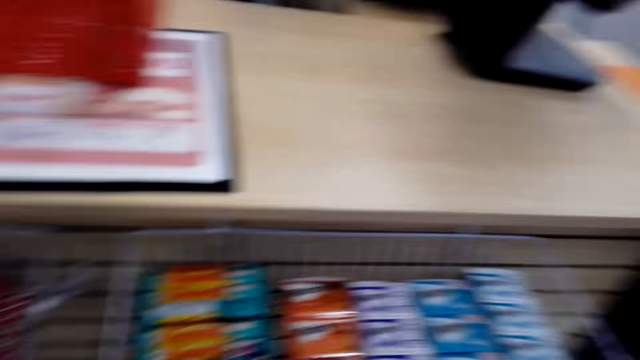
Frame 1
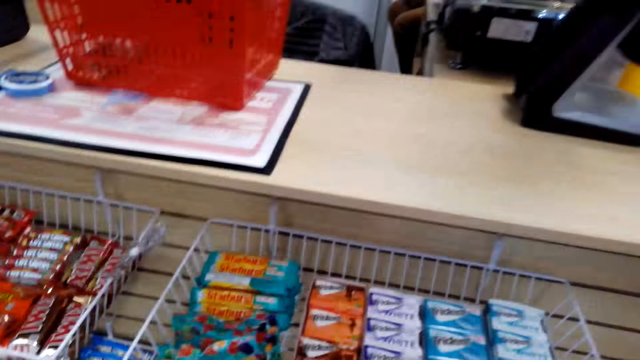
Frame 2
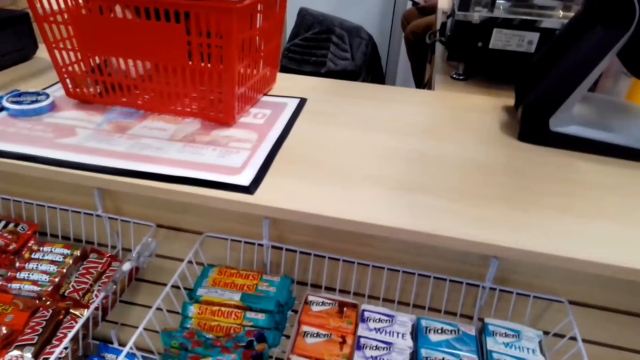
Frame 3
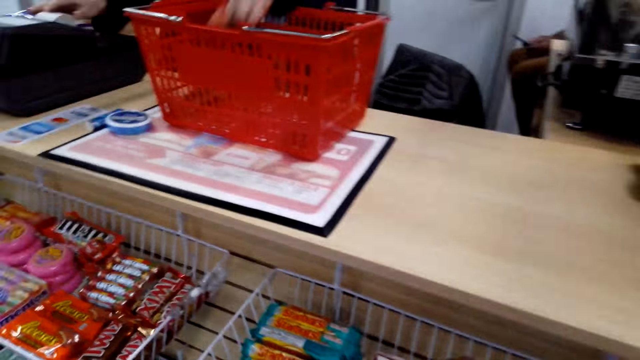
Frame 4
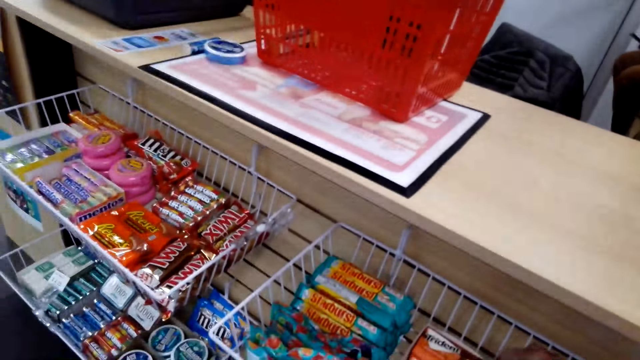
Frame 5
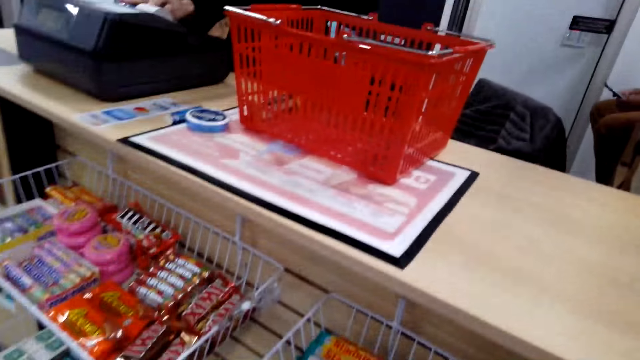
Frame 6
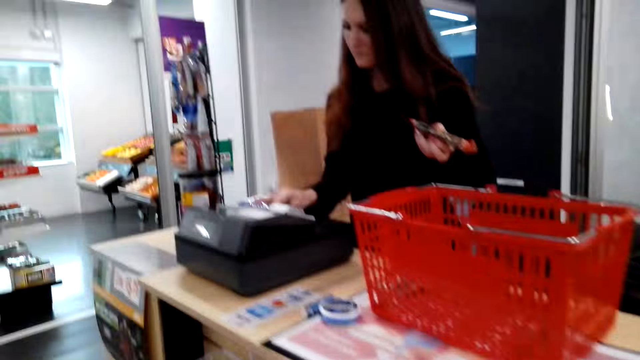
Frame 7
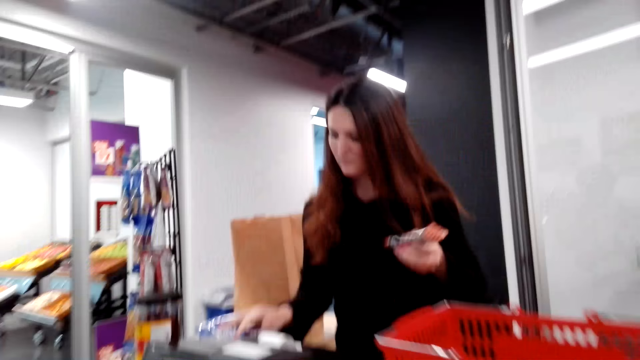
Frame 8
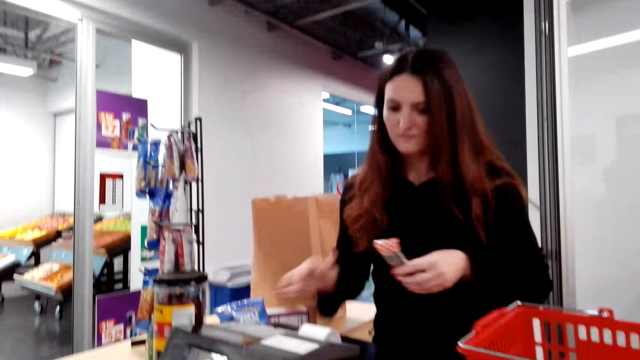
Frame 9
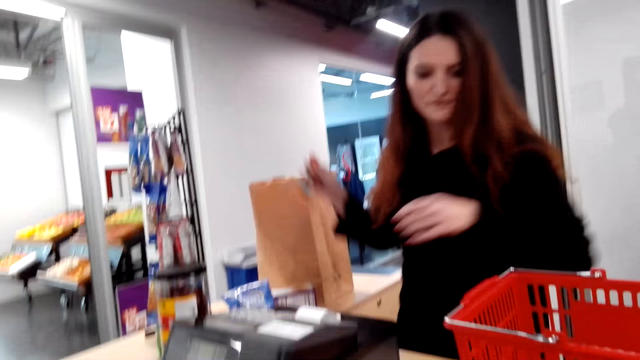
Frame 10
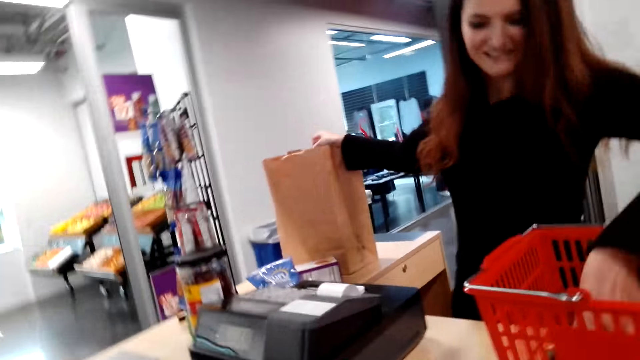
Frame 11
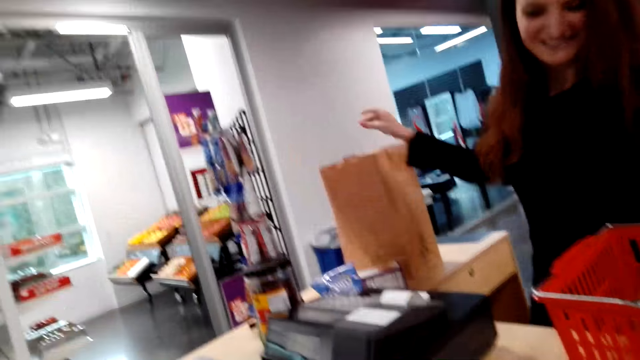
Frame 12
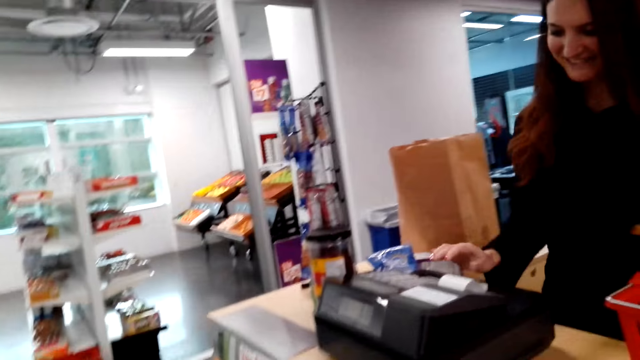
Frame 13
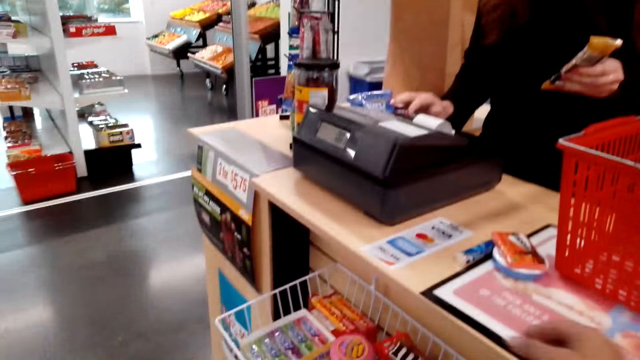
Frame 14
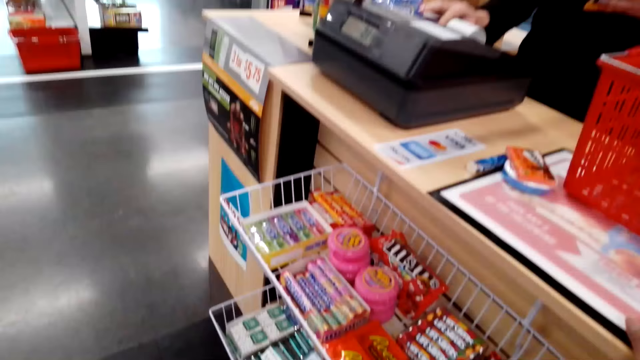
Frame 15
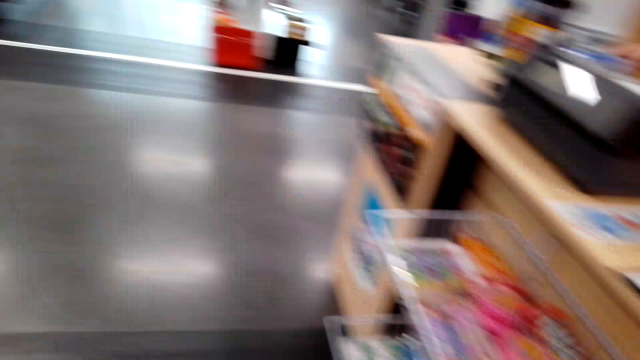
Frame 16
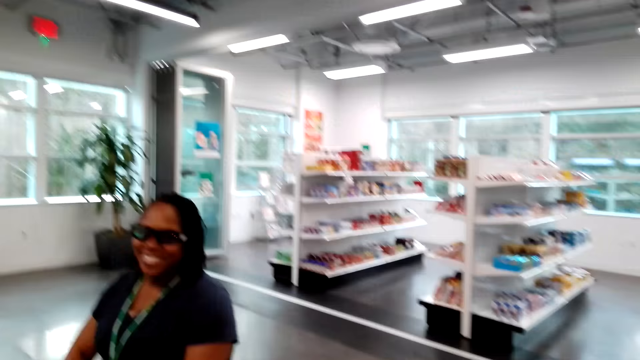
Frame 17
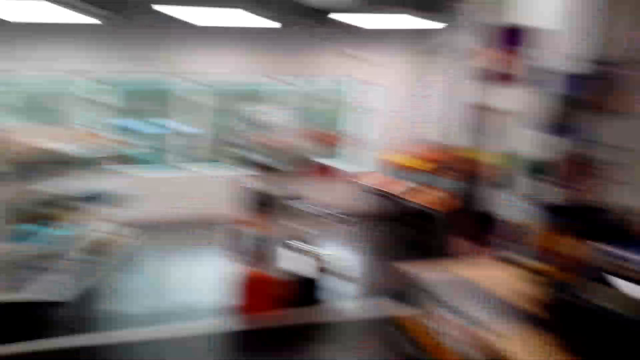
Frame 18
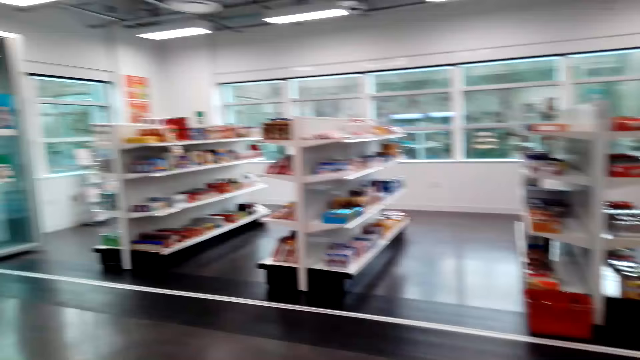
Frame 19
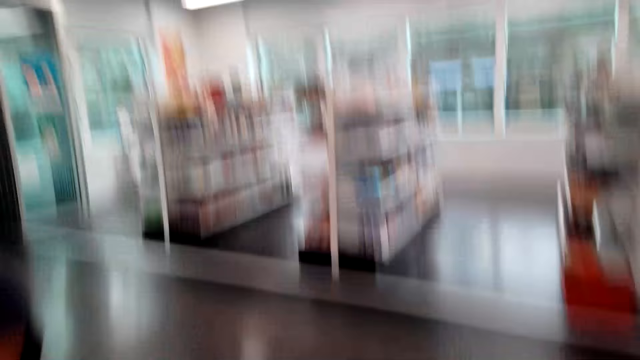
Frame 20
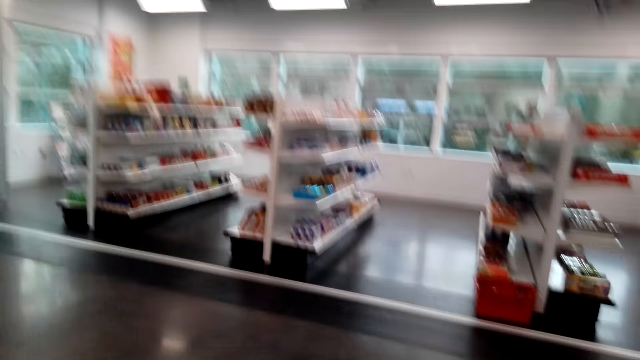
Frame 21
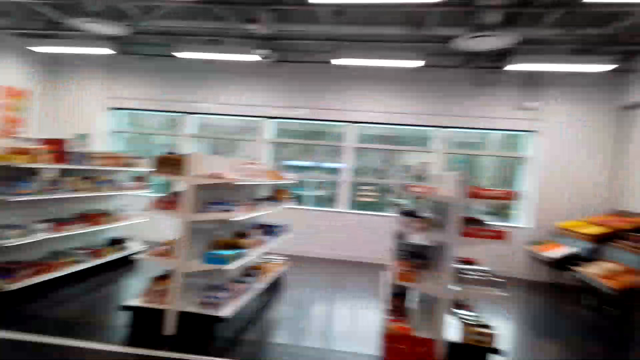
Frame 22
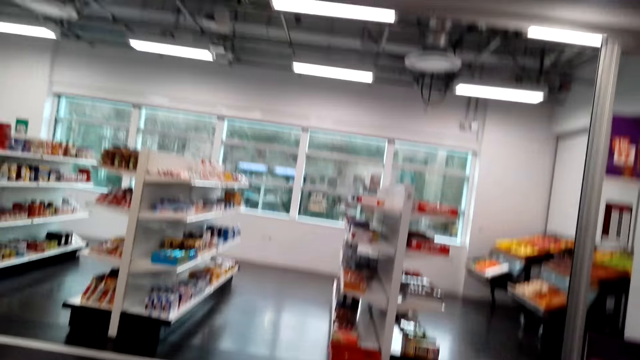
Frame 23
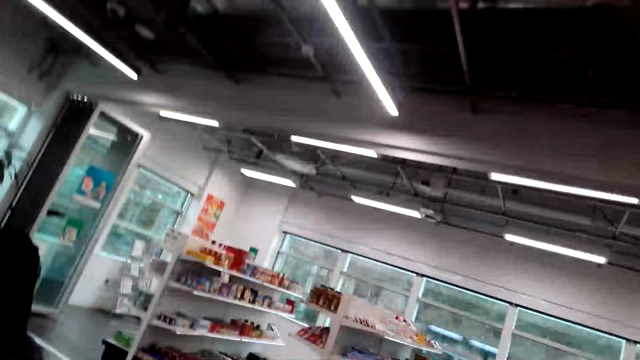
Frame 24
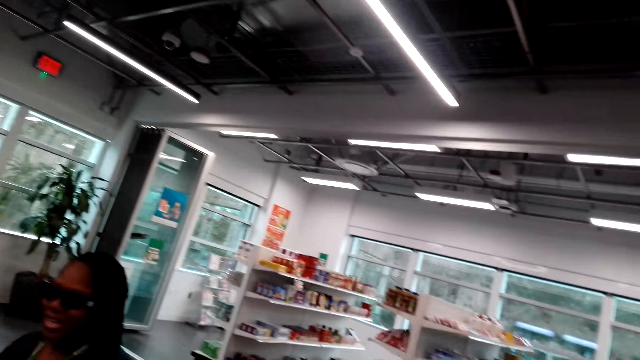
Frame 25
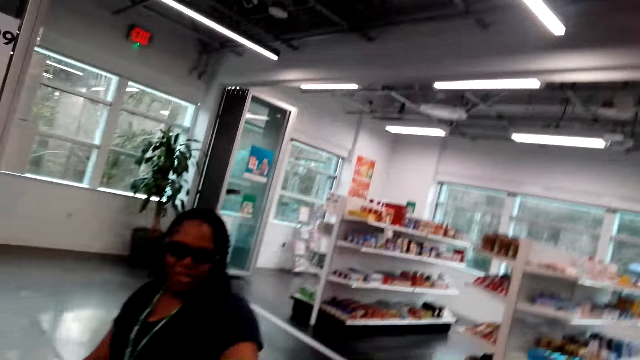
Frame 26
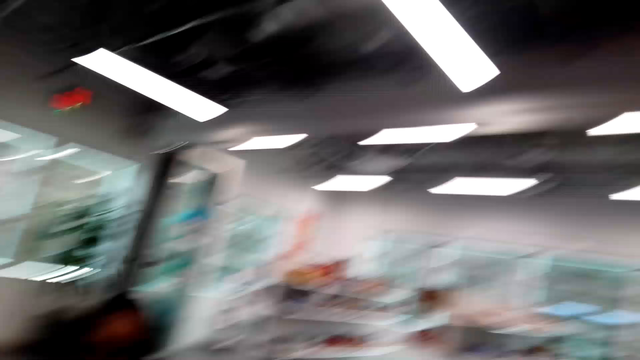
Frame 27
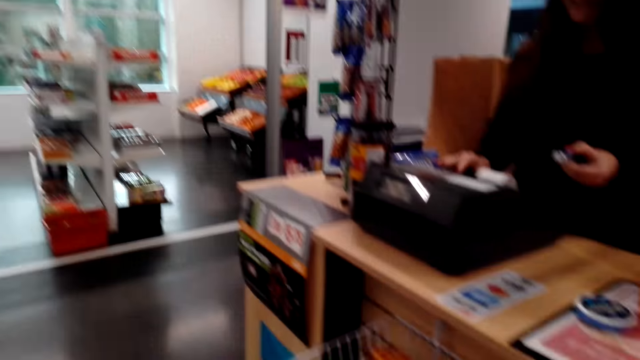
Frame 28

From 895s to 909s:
A cashier enters details in the cash register system. The cashier puts a packet in a brown paper bag. The cashier picks up candy. The cashier enters details in the cash register system. The camera wearer looks around. They talk with a woman. They walk around.

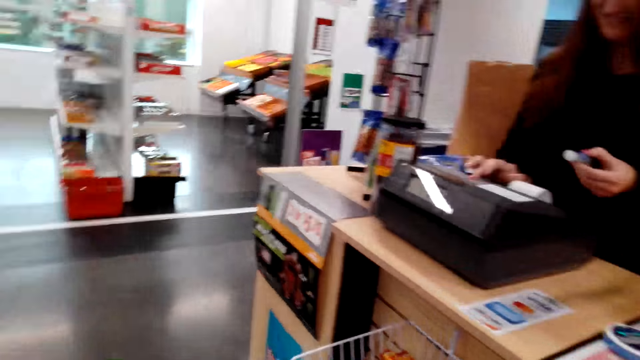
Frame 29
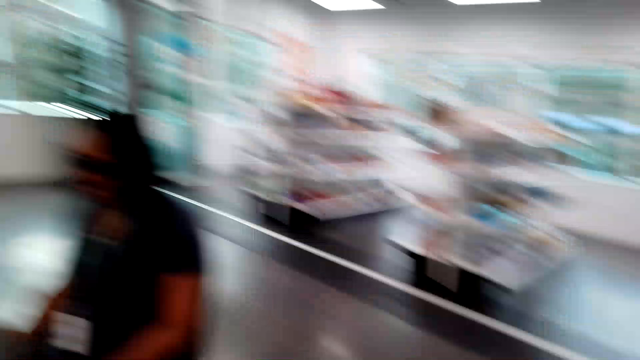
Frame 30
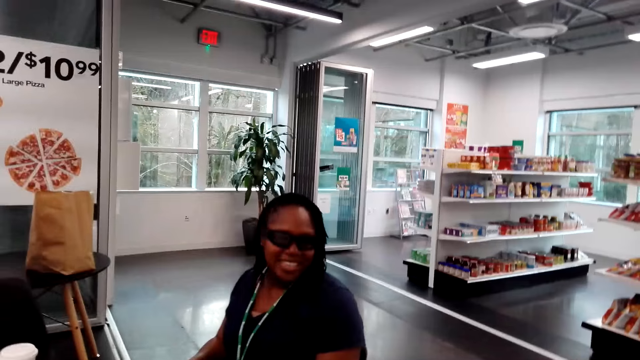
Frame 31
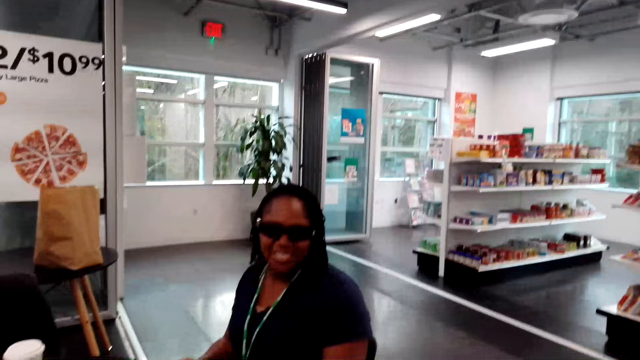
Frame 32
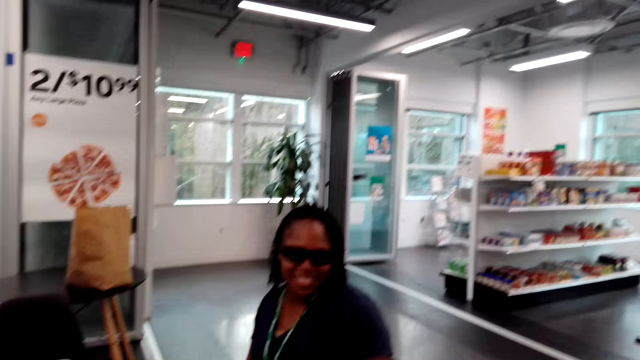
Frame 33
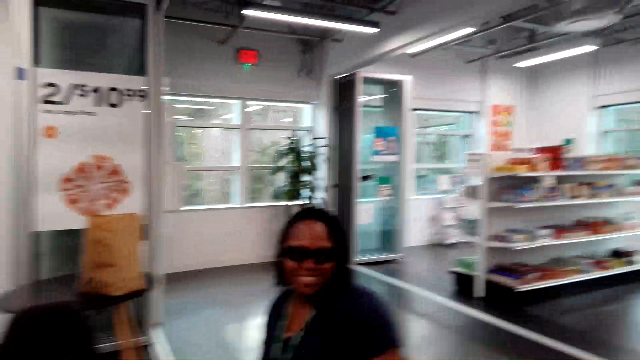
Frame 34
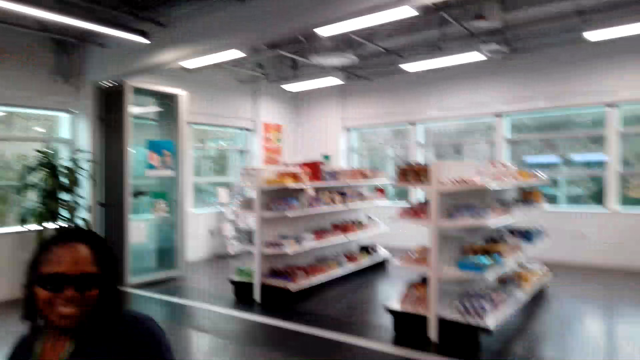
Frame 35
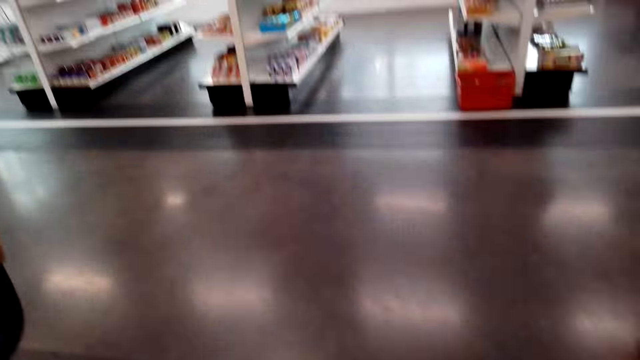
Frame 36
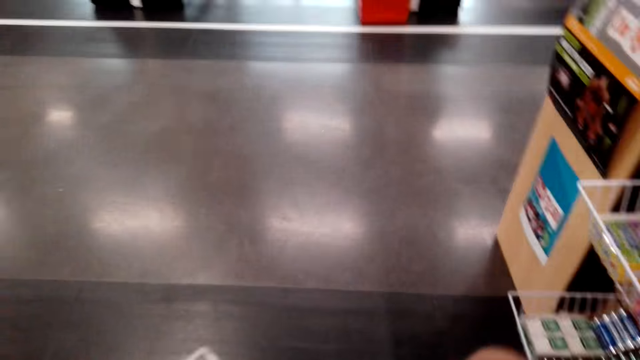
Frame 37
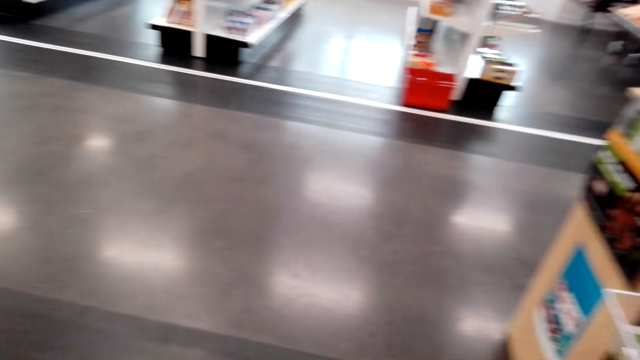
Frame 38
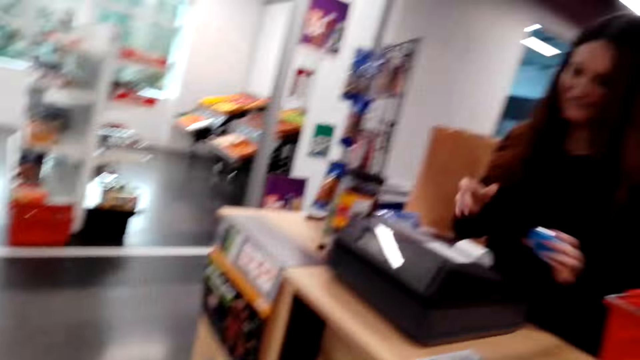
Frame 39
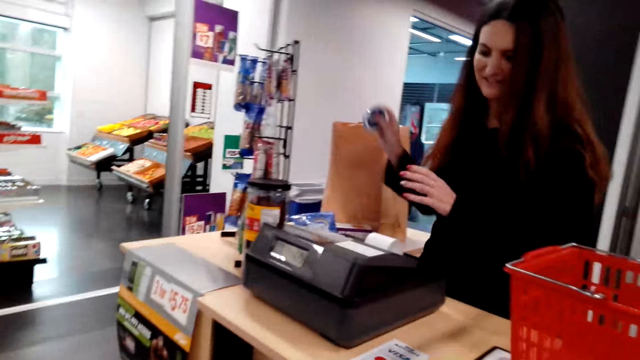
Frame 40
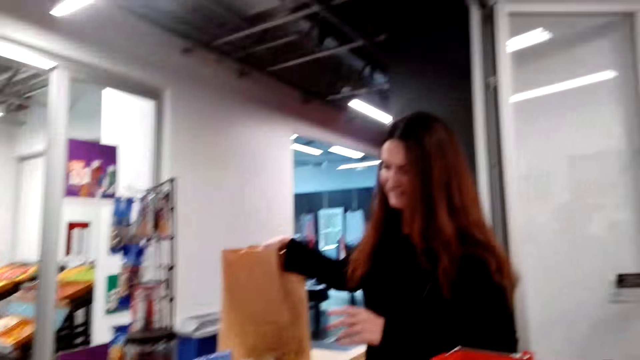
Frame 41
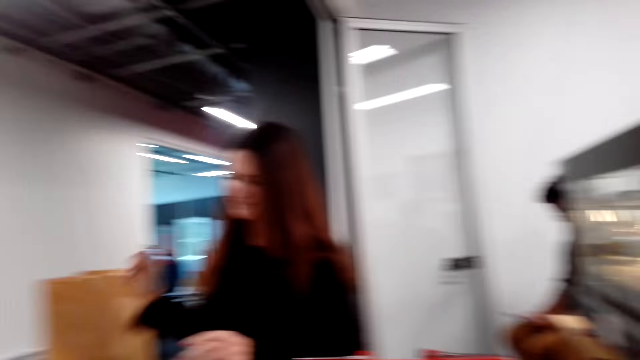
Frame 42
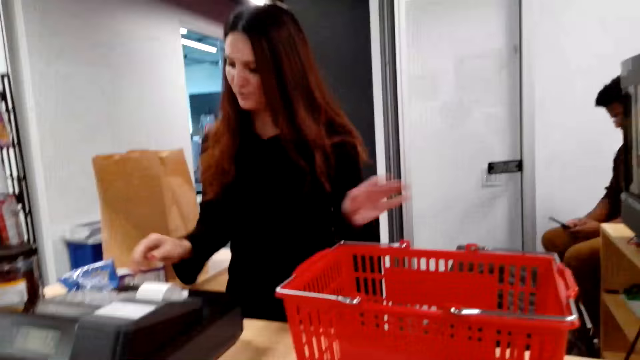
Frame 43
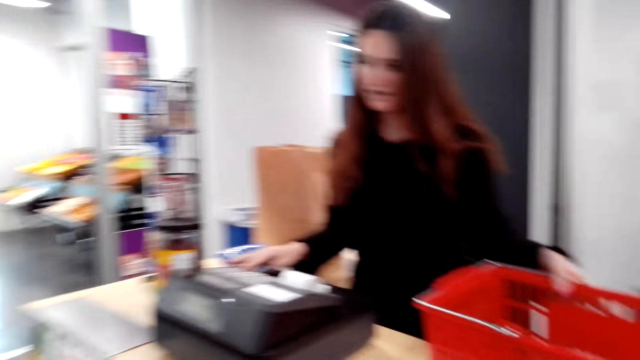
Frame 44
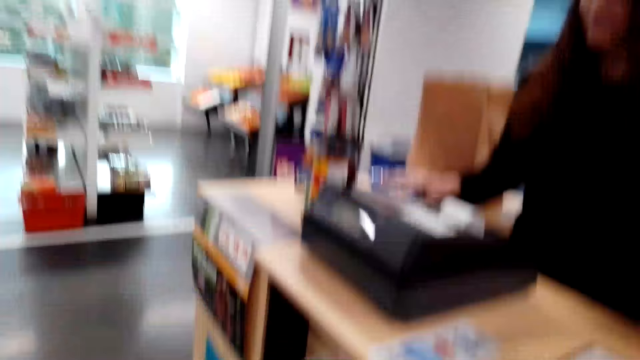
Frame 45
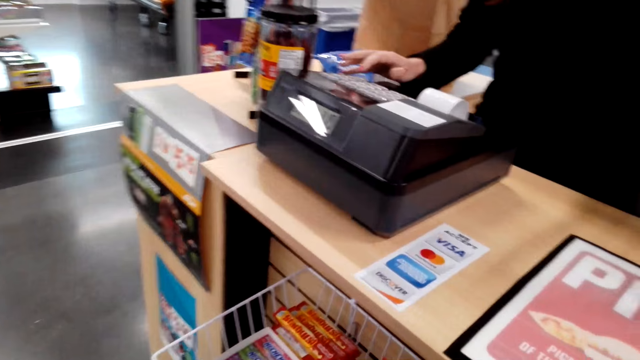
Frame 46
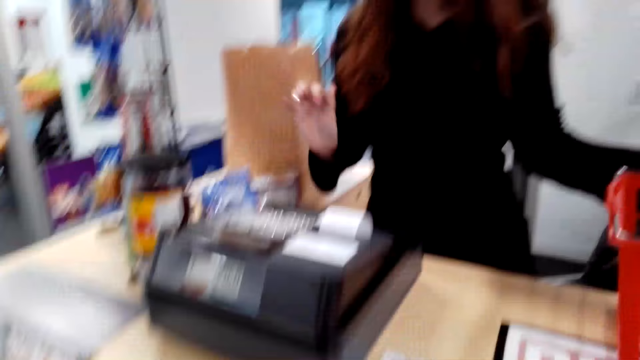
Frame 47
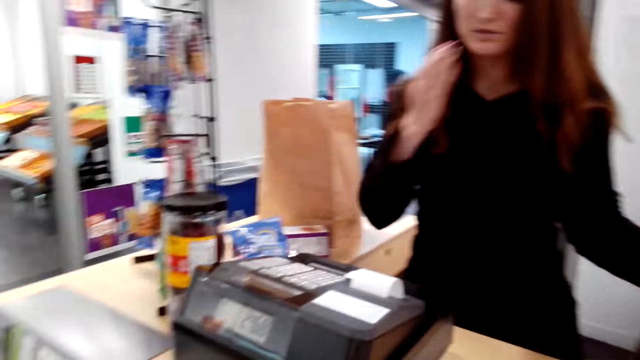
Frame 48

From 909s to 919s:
The camera wearer looks around. A cashier puts candy in the packaging bag. The cashier moves the shopping basket. The cashier presses the cash register.
